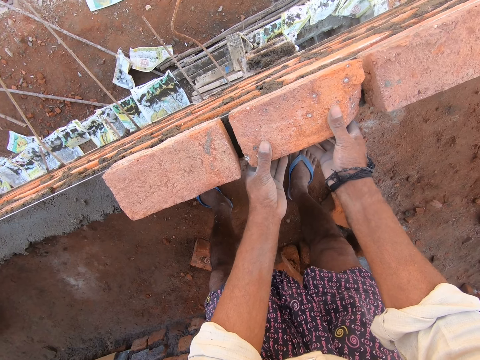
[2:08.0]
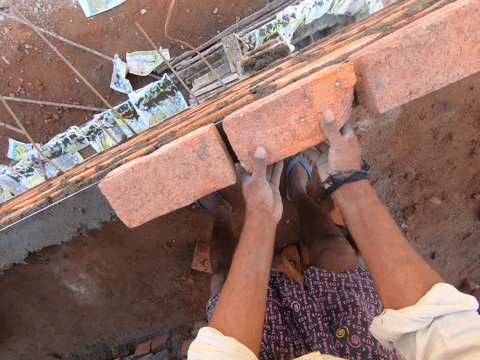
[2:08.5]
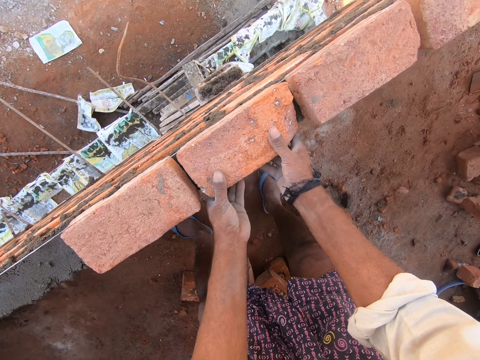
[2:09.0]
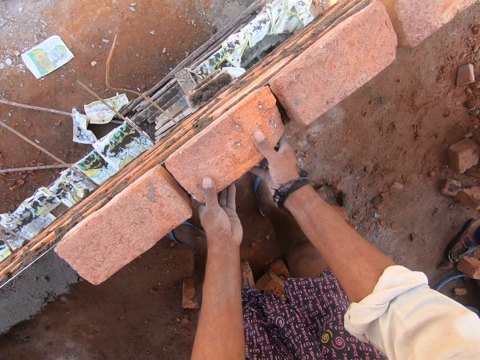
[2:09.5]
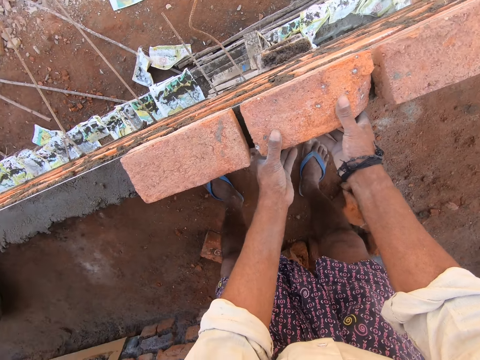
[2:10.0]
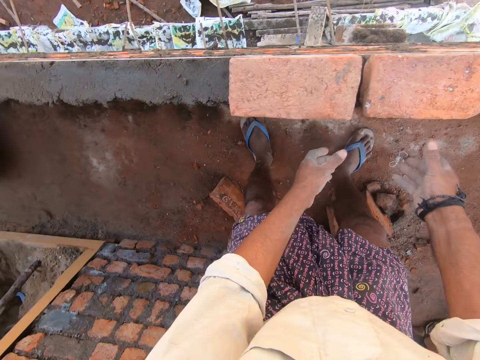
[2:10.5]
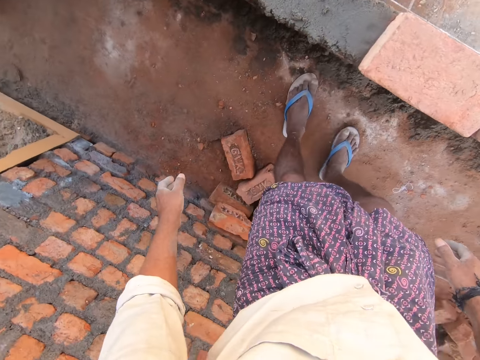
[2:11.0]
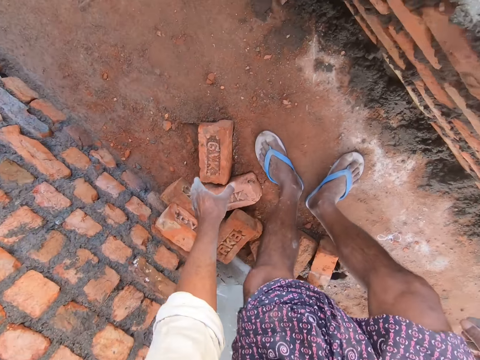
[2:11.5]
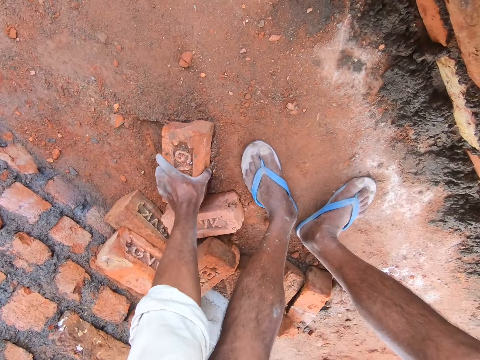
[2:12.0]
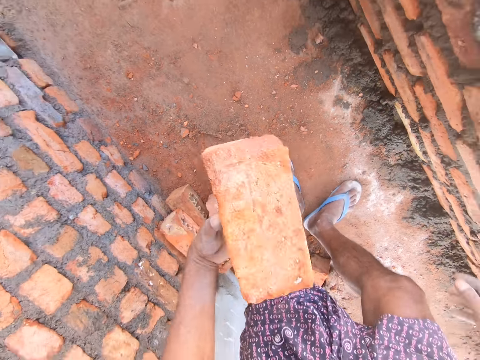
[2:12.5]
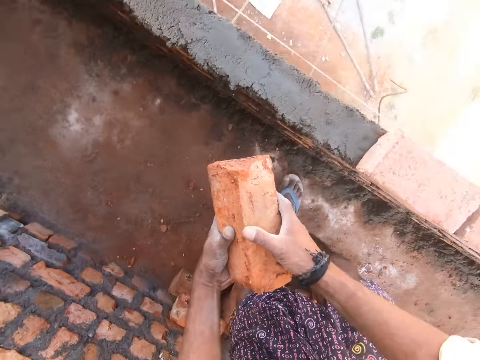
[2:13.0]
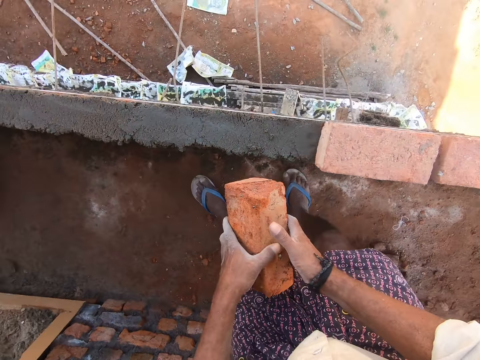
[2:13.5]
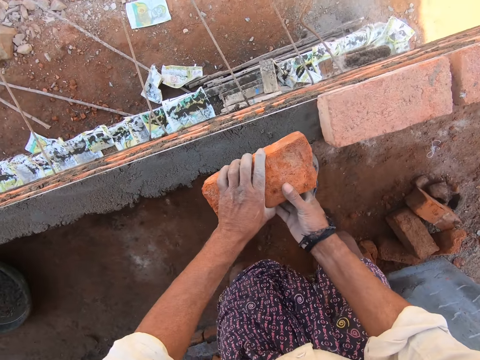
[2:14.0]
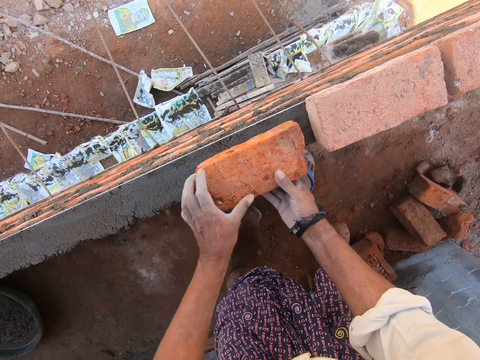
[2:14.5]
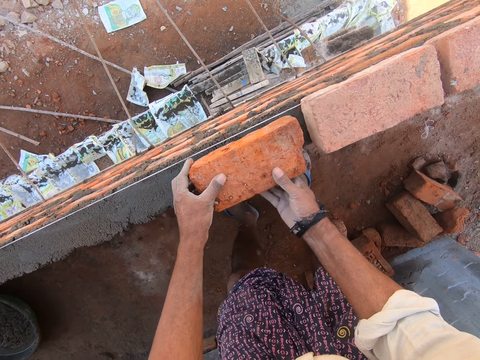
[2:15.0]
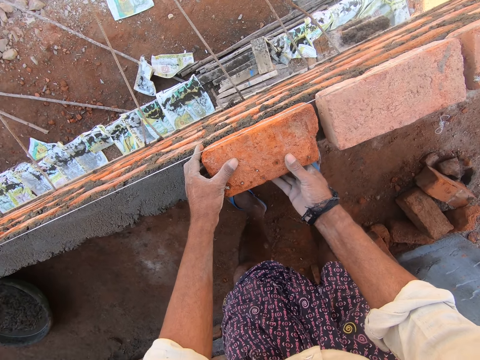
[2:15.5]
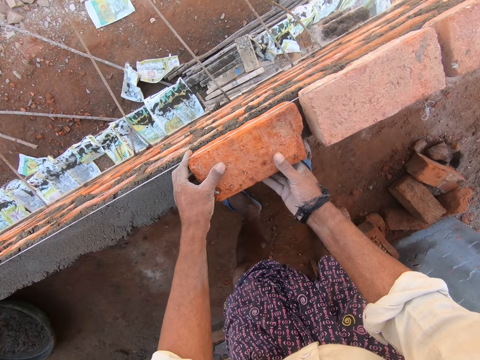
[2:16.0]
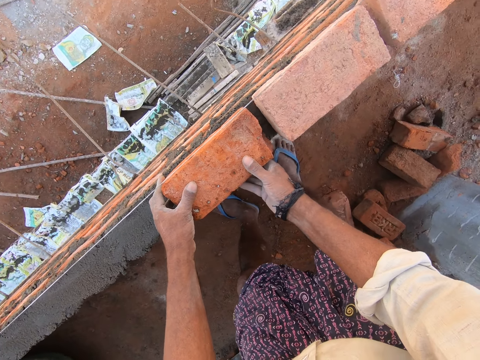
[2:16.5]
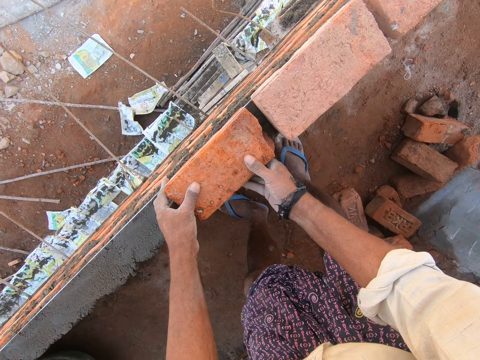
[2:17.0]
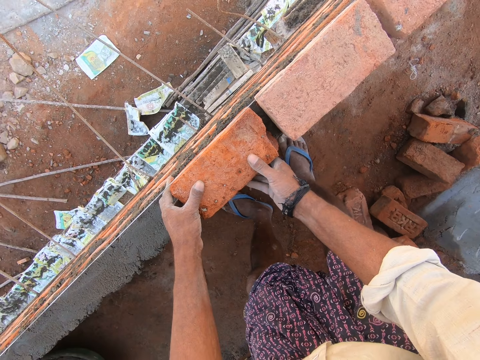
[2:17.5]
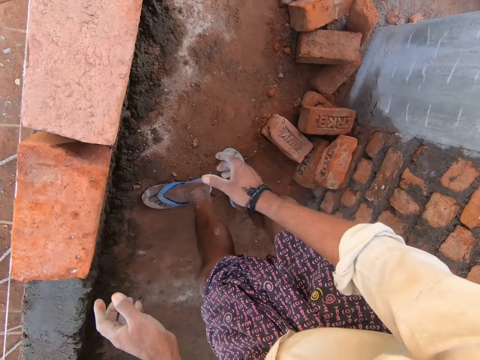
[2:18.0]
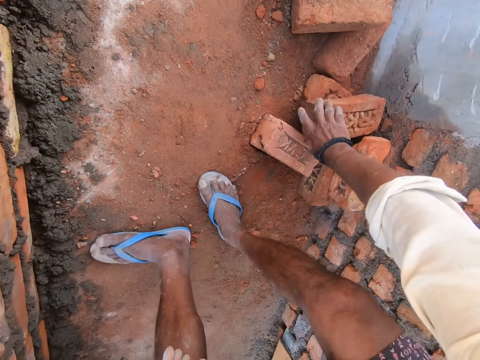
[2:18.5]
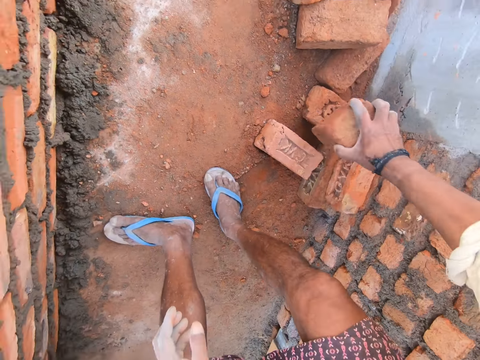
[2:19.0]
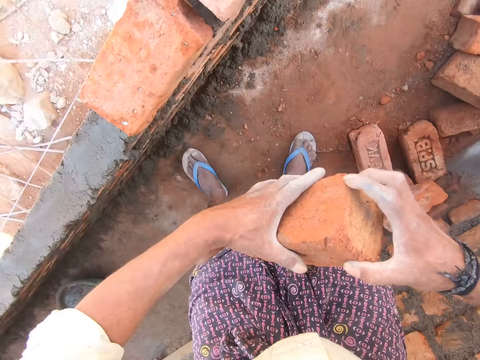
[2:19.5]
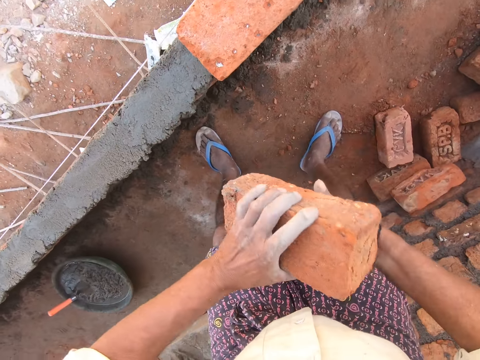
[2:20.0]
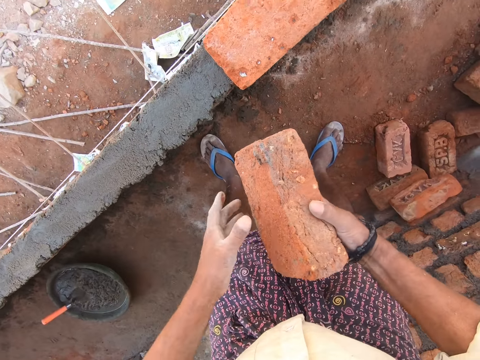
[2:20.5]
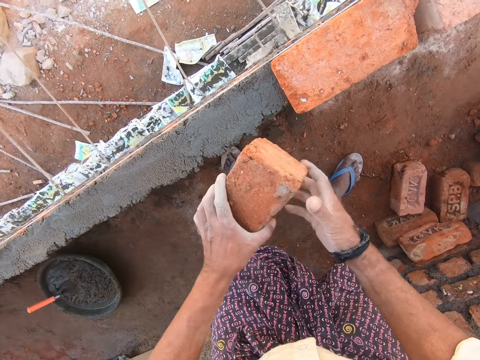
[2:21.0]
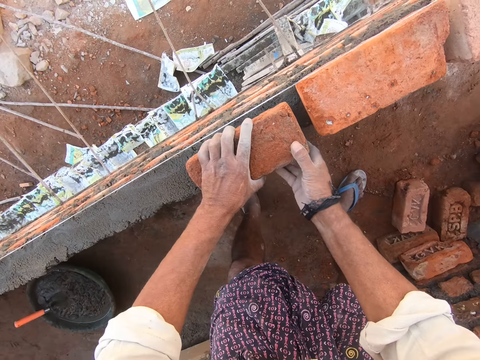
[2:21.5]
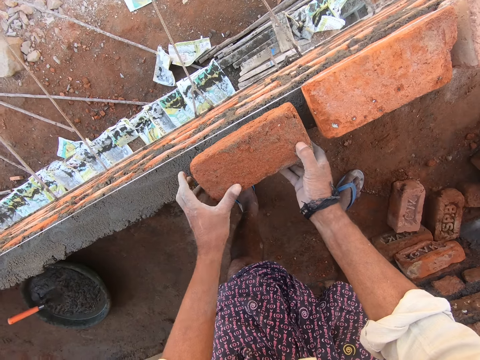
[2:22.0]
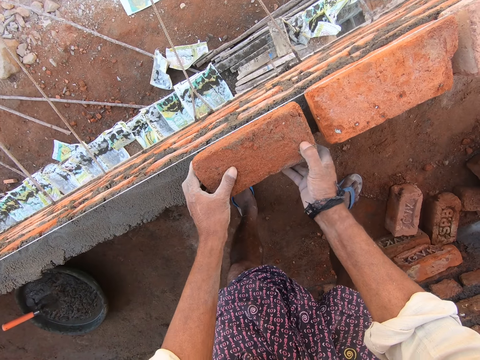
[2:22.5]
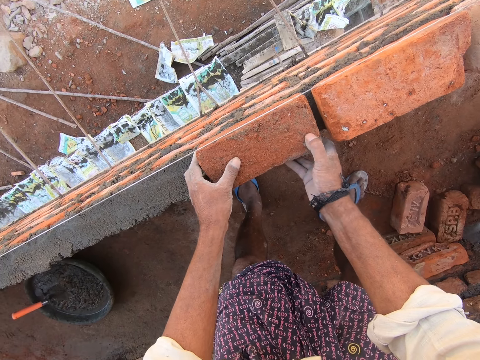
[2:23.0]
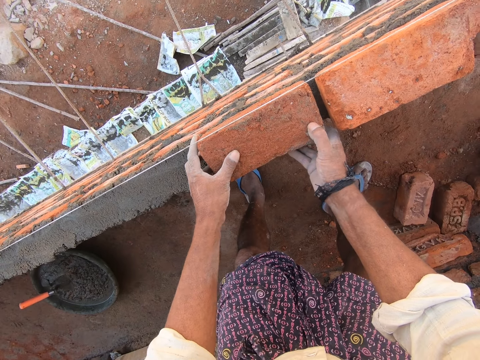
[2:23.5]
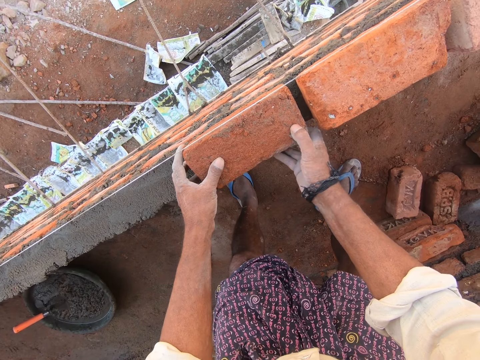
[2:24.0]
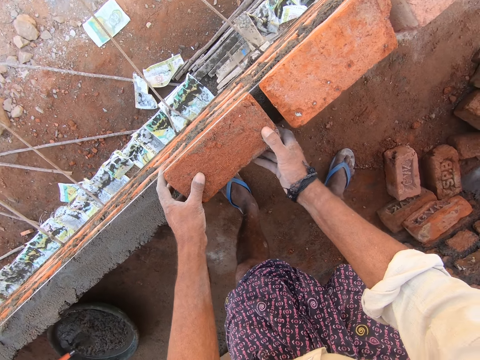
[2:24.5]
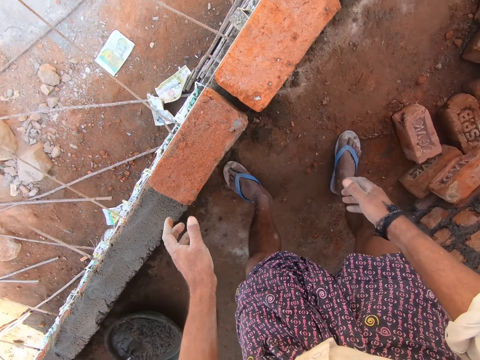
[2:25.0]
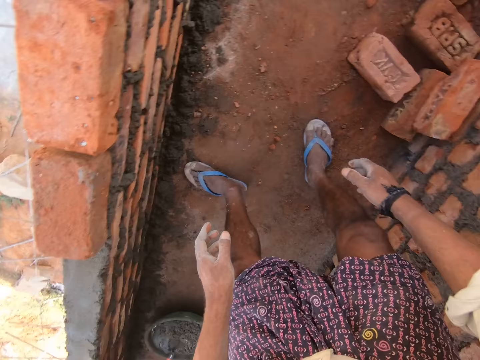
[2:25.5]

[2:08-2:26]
The camera wearer touches the bricks. They move a brick. They pick a brick. They place the brick on the concrete. They move a brick. They arrange the bricks. They pick a brick. They place the brick on the concrete. They arrange the bricks.

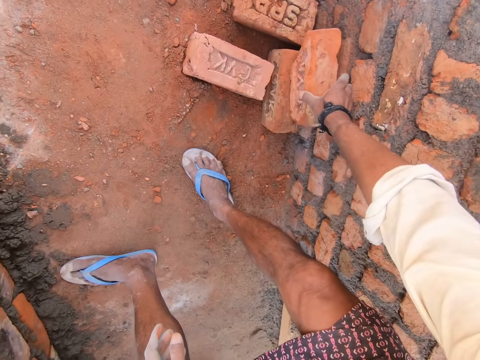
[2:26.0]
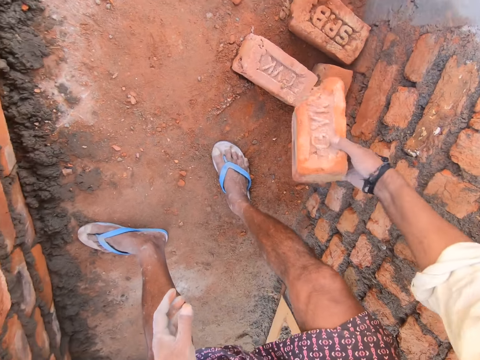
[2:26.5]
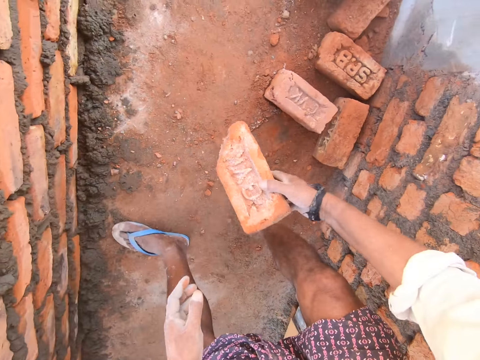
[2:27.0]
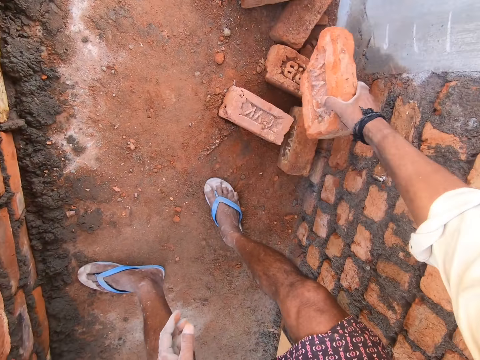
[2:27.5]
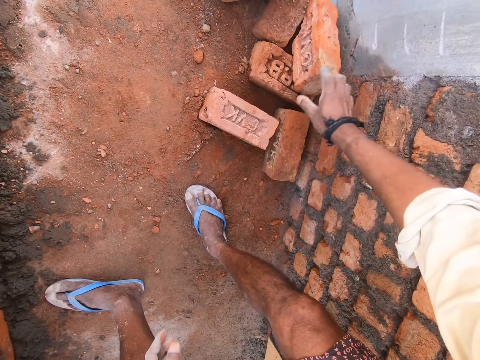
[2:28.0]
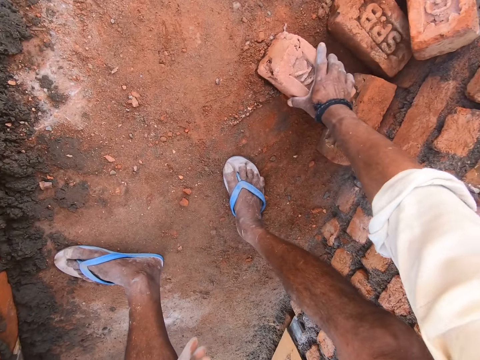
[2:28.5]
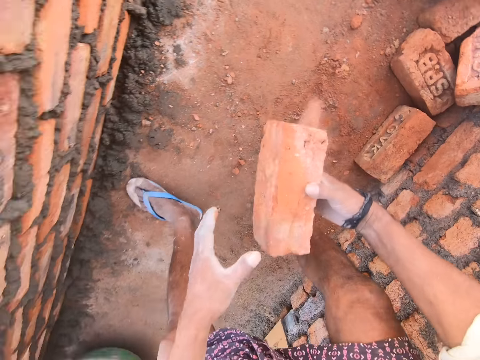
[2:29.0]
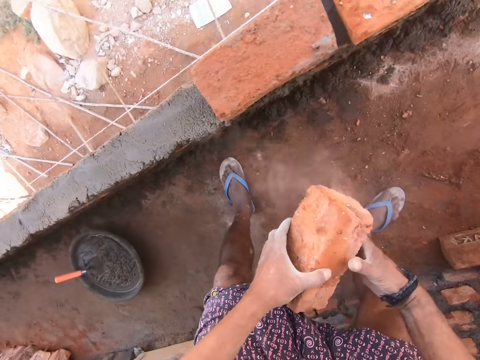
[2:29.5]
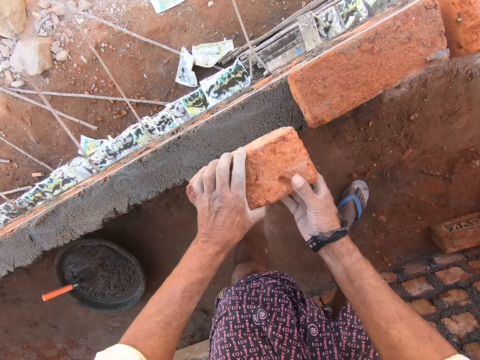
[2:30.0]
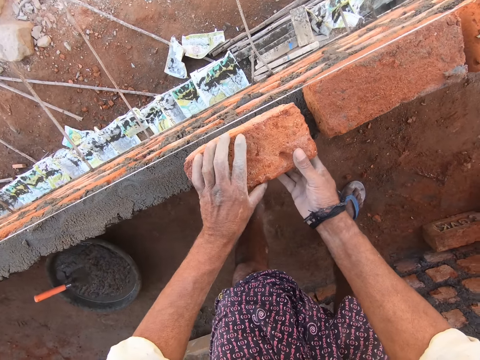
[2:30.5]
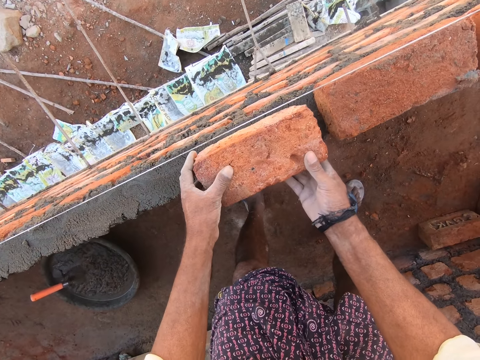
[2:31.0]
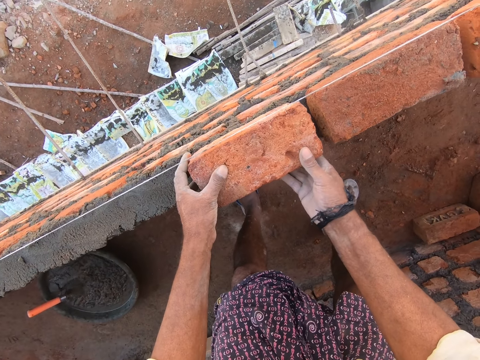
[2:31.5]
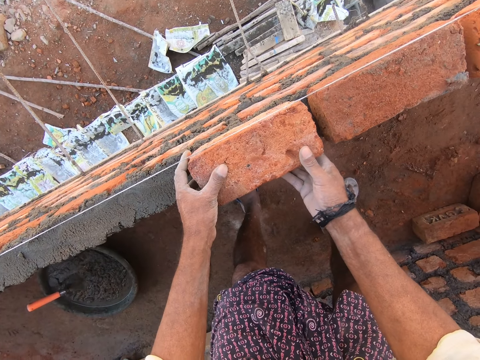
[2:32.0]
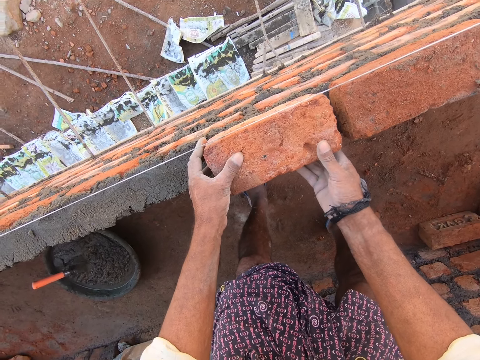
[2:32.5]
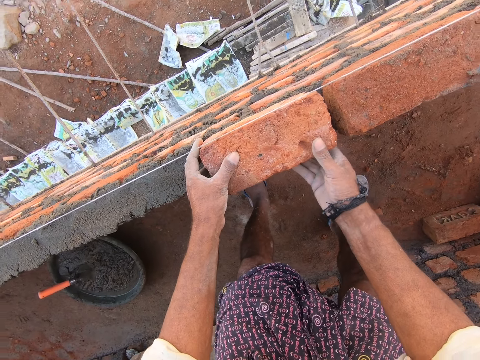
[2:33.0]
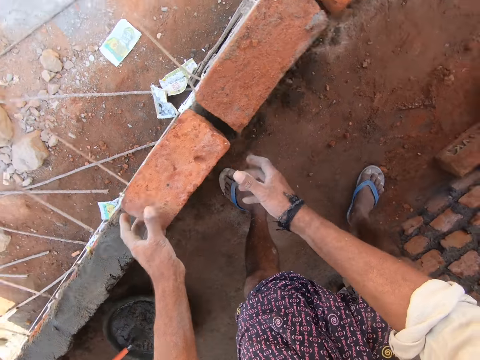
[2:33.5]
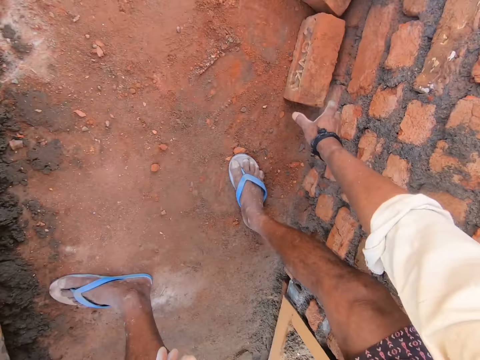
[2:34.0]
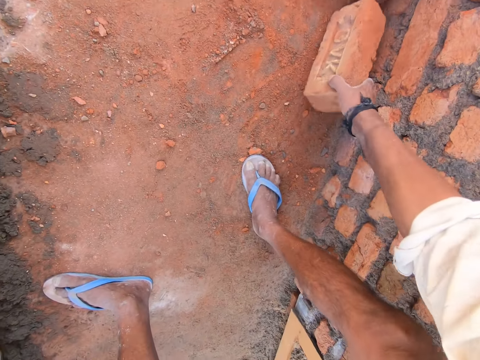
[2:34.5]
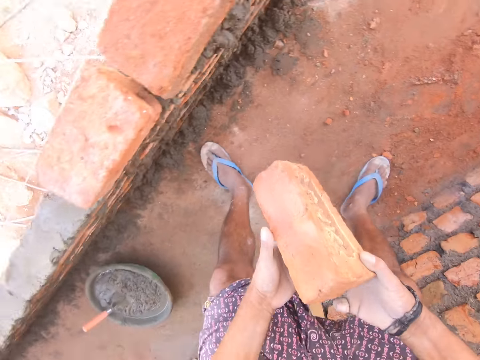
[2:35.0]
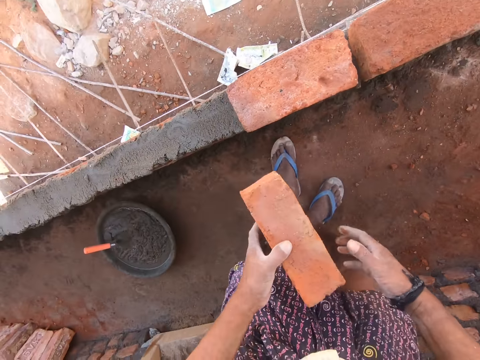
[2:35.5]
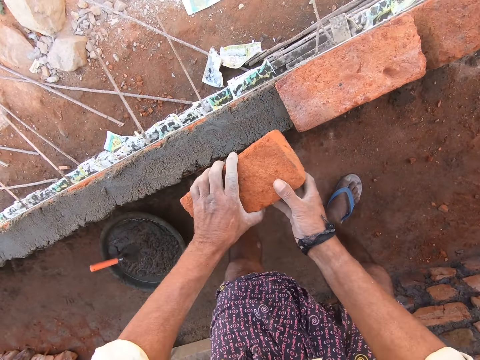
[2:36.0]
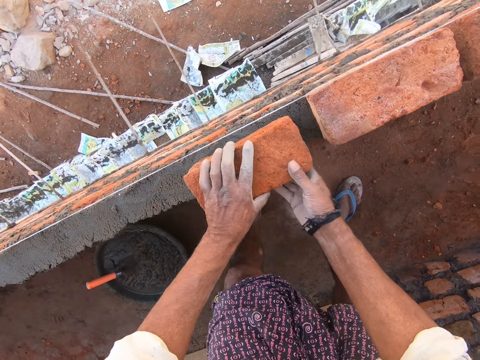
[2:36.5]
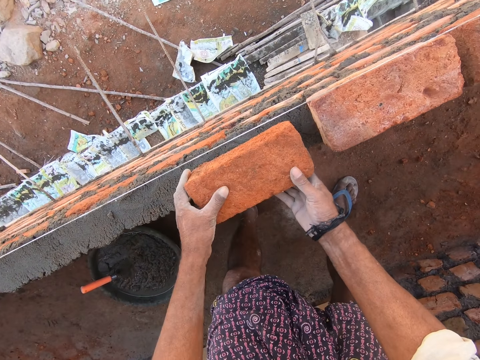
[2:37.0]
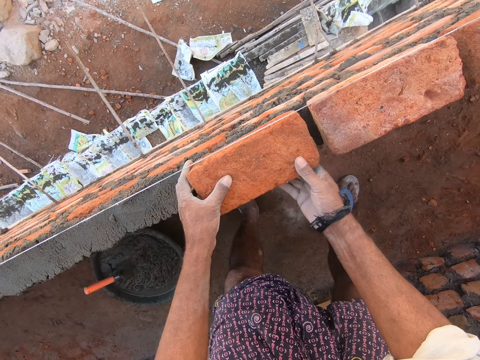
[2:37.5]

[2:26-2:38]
The camera wearer picks a brick. They drop the brick. They pick a brick. They place the brick on the concrete. They arrange the bricks. They move a brick. They pick a brick. They place the brick on the concrete.
